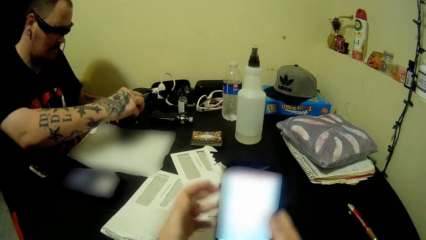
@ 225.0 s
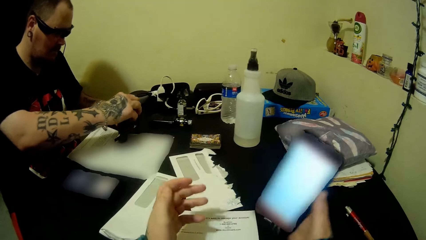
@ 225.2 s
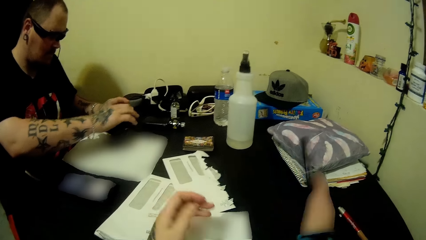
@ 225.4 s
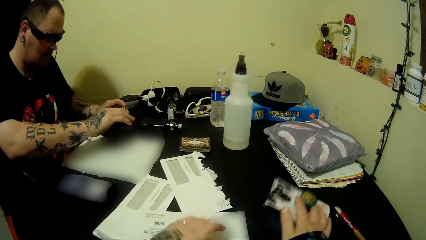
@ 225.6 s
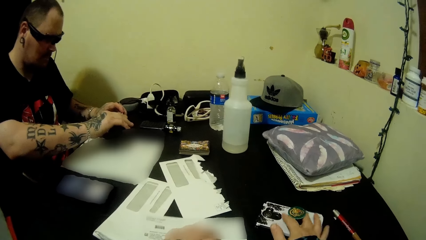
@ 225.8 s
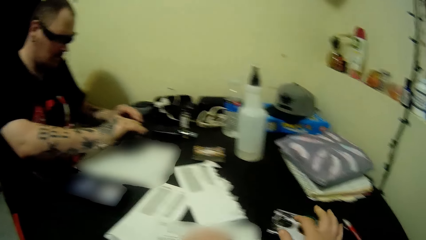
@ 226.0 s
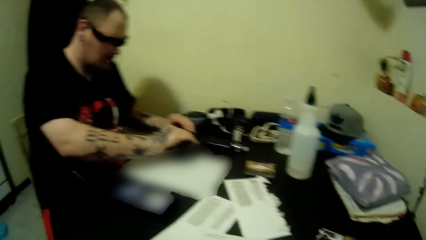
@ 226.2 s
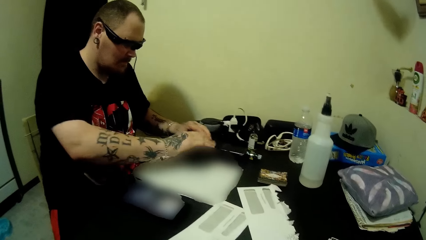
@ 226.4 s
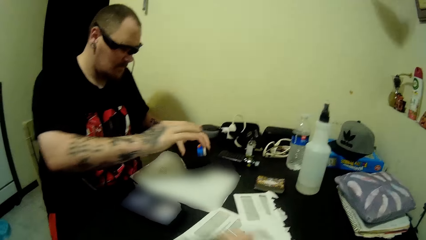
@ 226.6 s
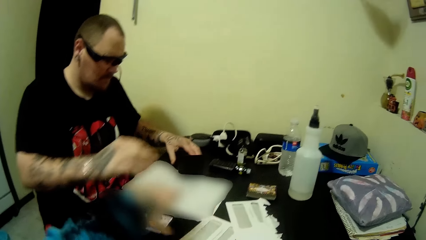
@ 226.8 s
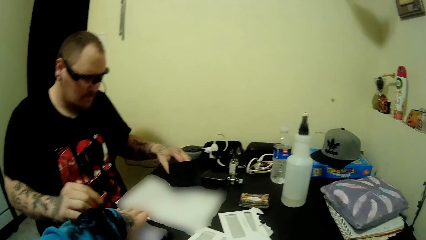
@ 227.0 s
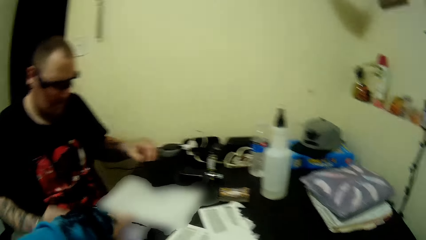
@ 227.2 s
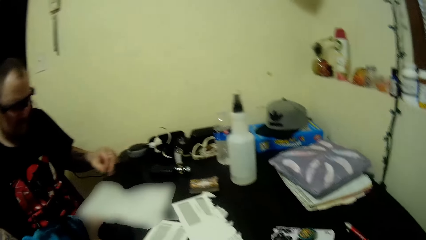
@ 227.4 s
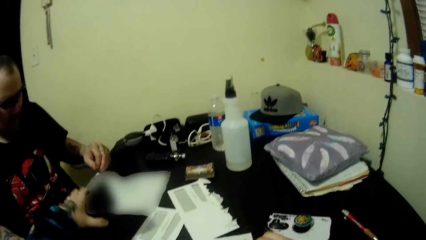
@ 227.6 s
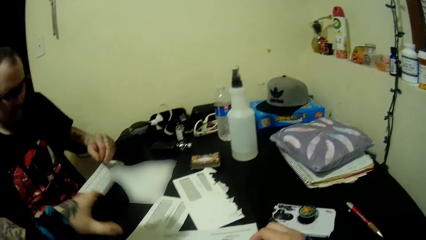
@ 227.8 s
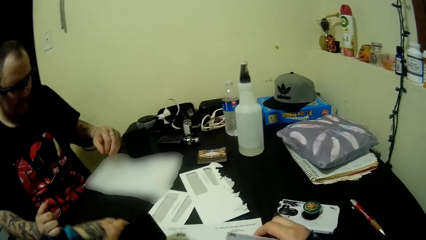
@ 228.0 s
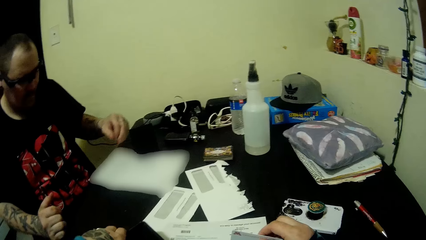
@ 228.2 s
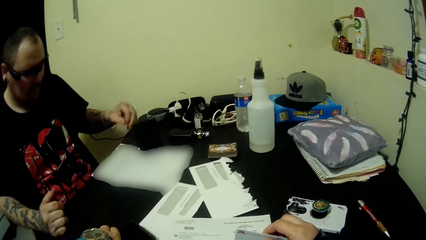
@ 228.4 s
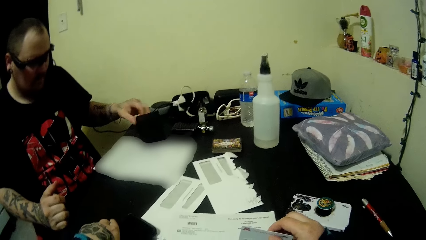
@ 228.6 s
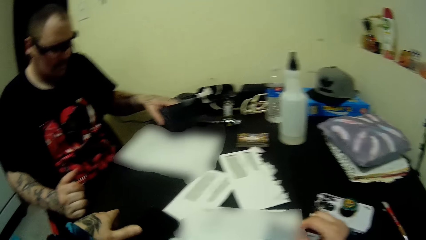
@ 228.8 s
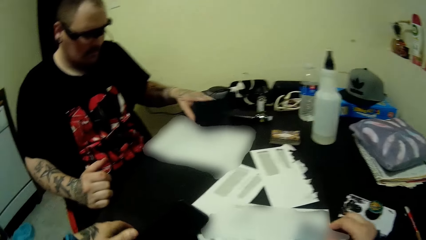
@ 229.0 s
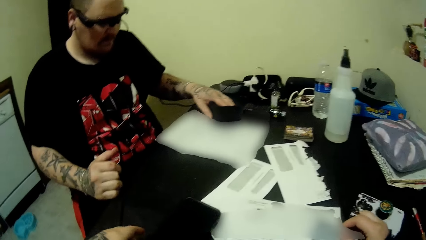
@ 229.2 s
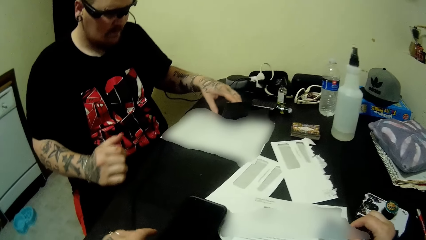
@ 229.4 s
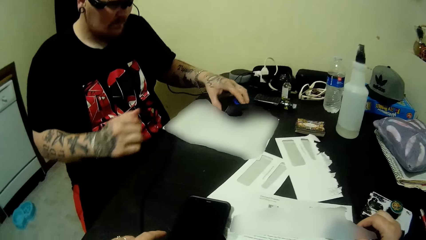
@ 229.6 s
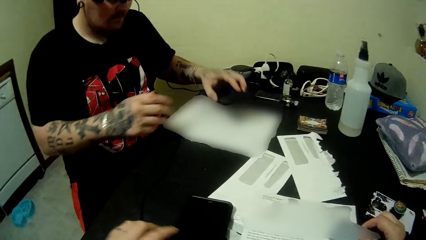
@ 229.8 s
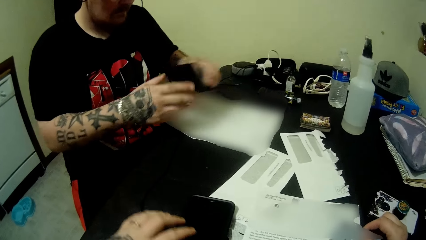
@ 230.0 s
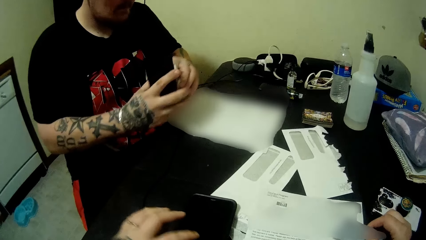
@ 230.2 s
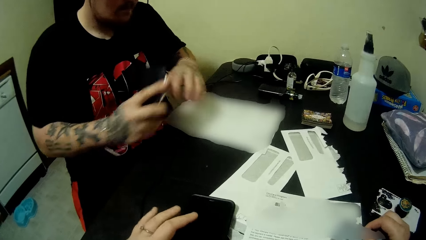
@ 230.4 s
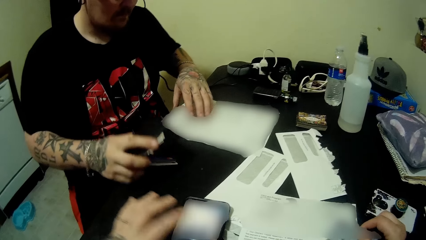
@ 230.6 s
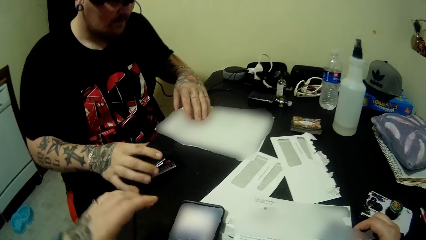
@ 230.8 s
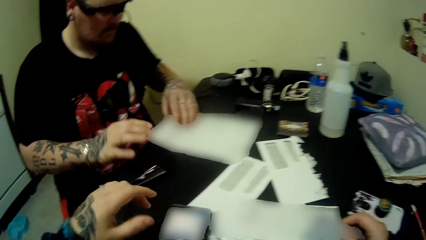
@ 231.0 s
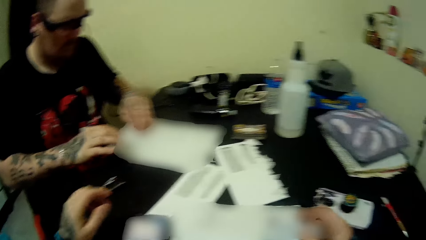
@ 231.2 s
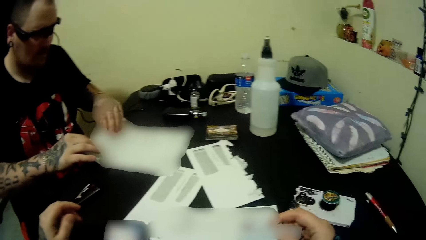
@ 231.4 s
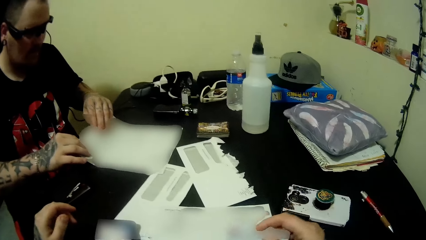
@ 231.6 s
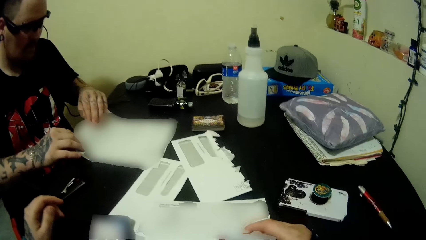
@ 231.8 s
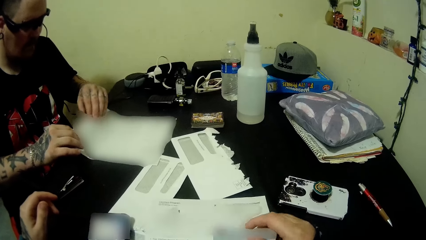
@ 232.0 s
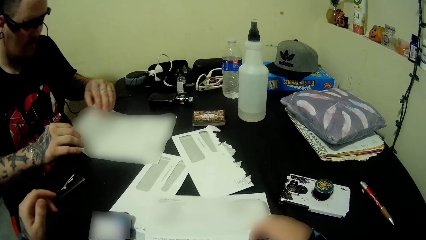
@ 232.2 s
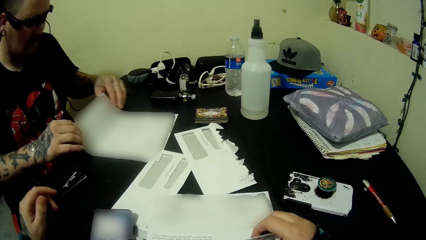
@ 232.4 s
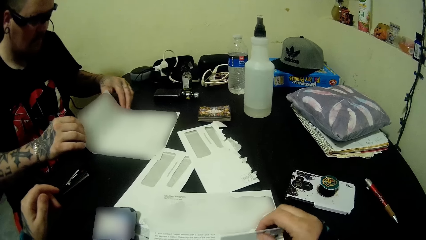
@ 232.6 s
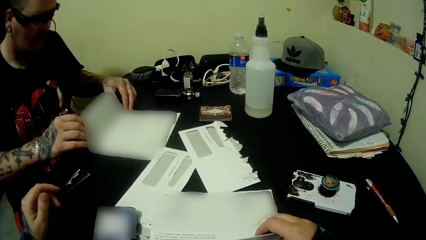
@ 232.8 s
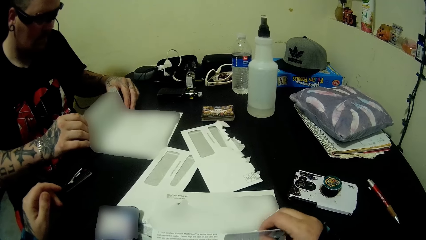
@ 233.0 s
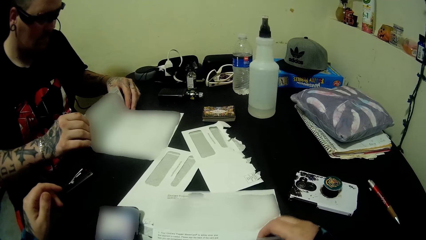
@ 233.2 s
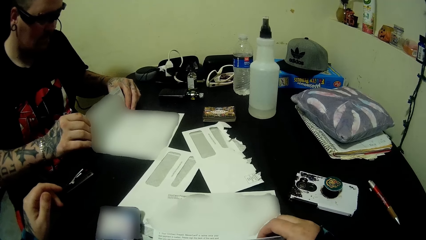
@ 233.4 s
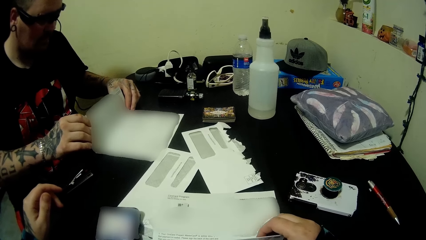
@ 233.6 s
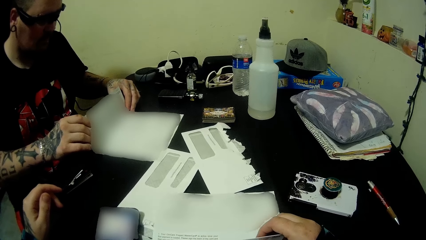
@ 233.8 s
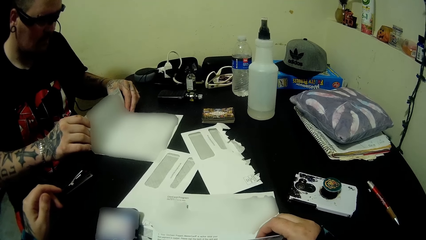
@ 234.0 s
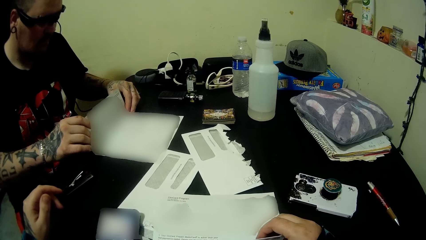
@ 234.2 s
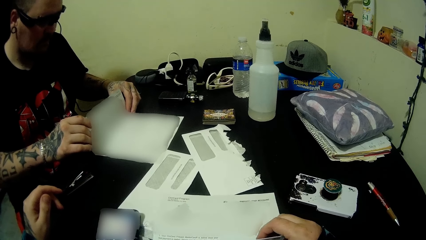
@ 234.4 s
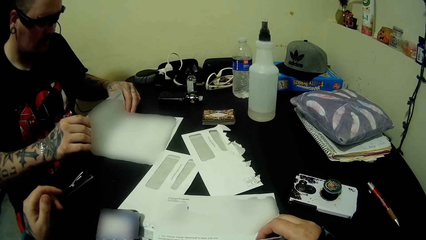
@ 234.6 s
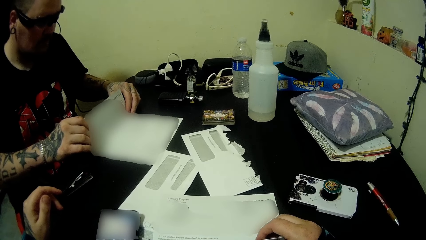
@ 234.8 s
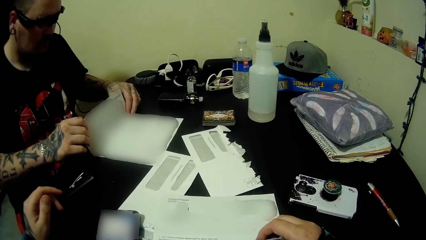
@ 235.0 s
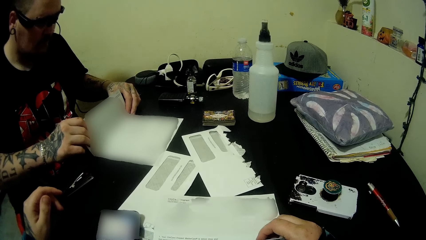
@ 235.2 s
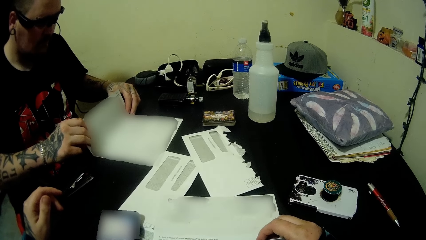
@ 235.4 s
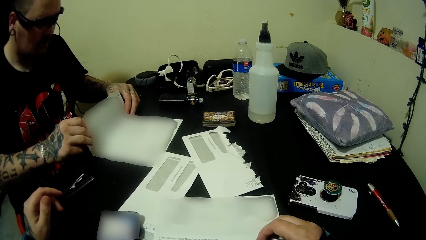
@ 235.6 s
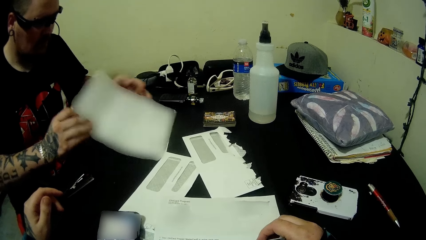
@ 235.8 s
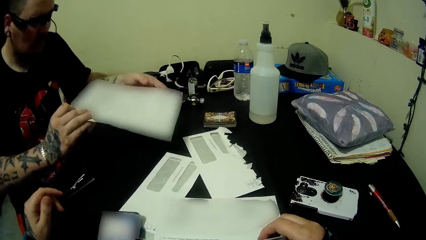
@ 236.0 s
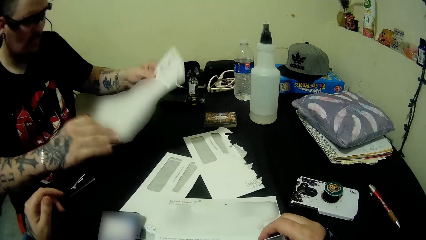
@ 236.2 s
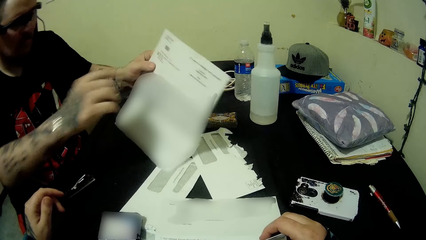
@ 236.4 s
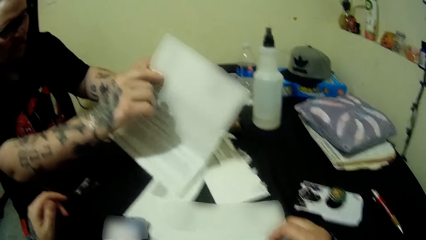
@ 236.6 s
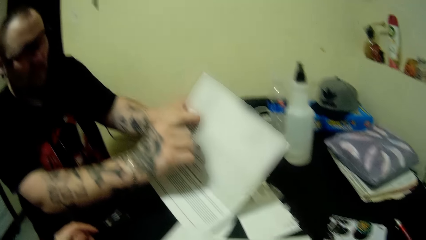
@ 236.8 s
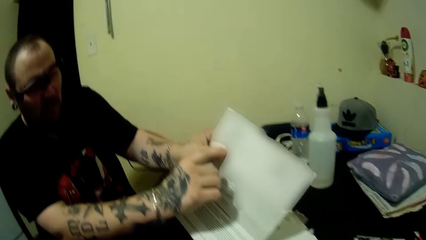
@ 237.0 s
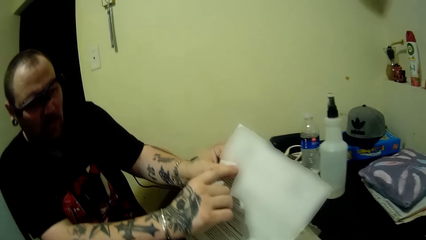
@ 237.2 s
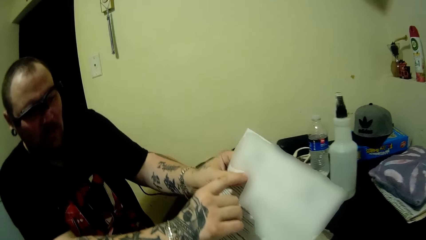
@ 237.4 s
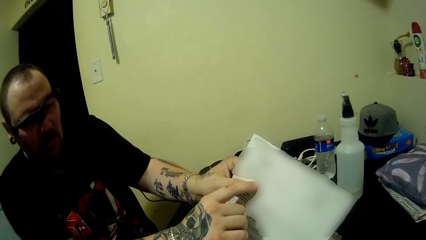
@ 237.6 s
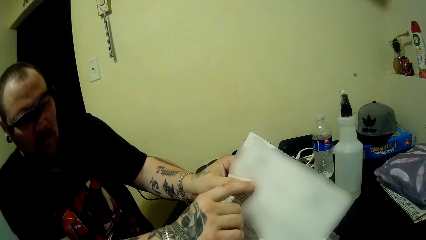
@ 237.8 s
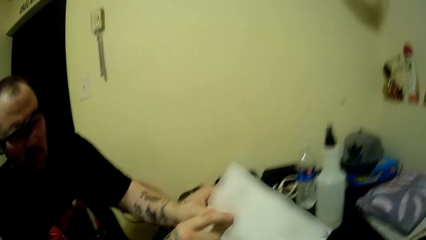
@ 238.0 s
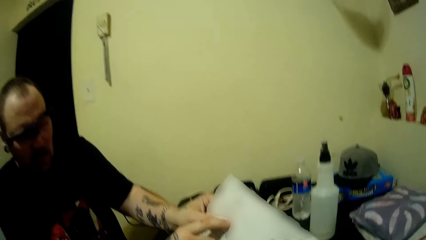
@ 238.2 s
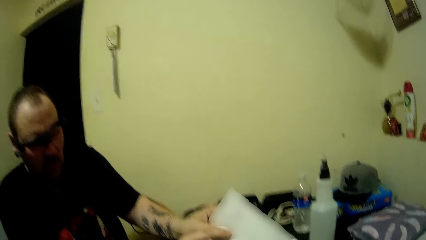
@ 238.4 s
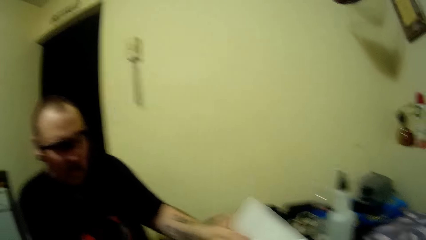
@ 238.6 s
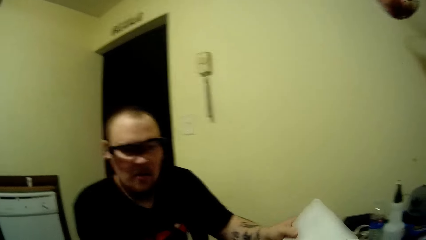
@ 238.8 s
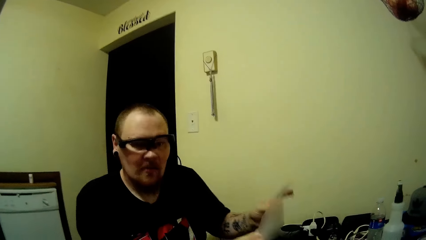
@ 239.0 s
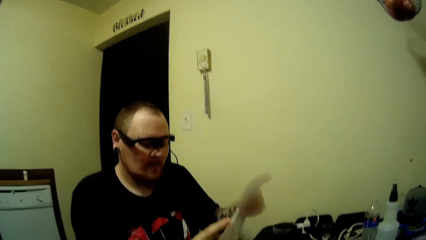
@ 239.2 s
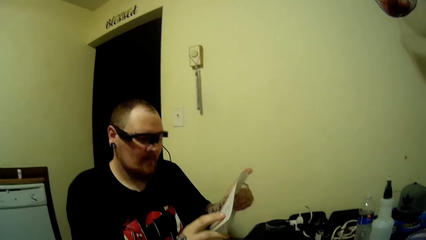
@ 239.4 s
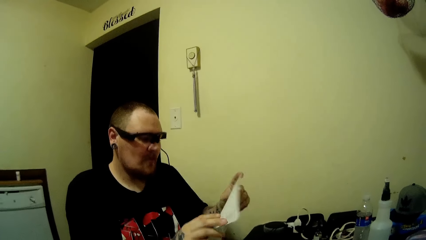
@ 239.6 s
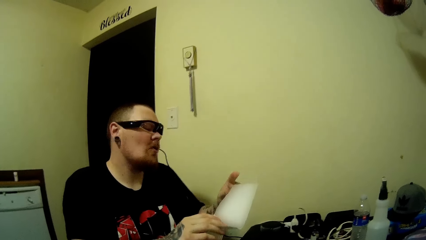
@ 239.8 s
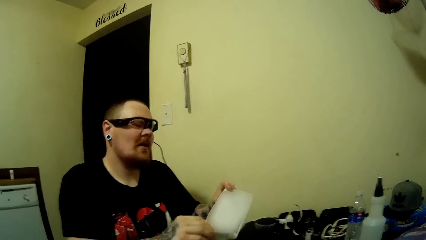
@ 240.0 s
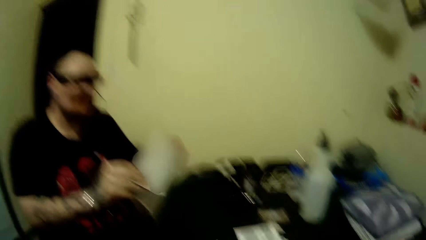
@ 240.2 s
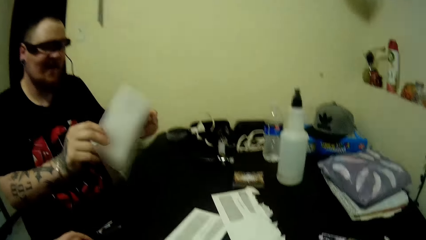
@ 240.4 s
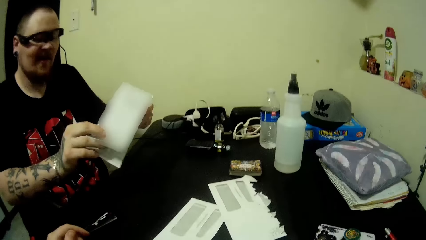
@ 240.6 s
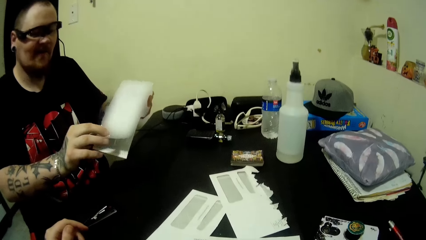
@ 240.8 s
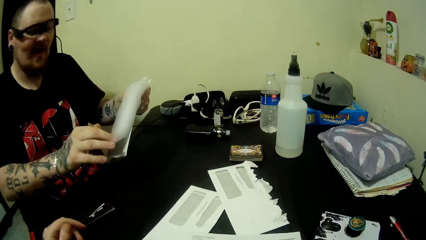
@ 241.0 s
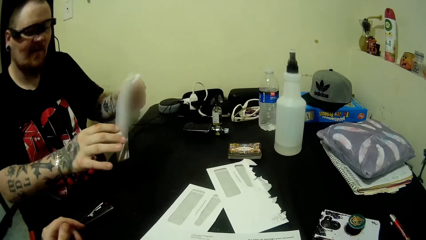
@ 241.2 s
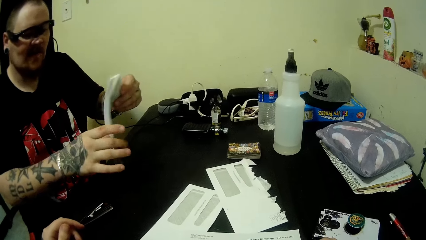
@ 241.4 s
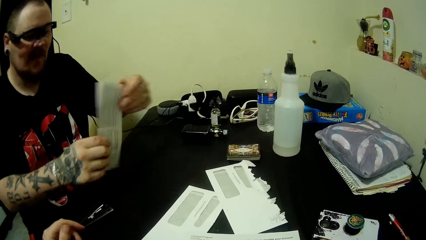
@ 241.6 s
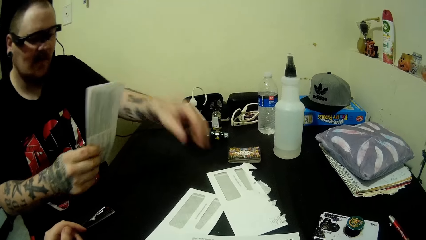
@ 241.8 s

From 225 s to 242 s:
The camera wearer drops her phone on the table. She picks up the phone. She uses the phone. A person holds the paper. The person raises the paper.
